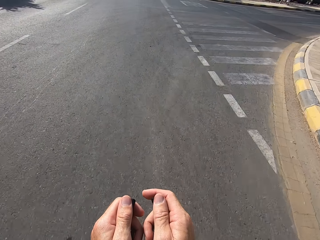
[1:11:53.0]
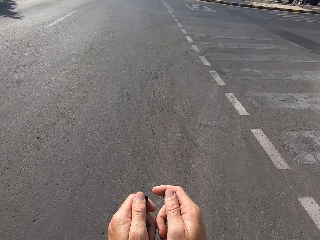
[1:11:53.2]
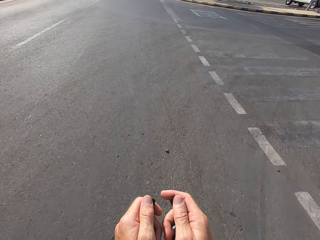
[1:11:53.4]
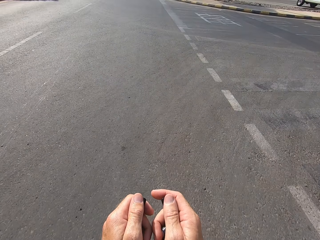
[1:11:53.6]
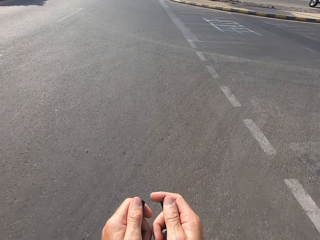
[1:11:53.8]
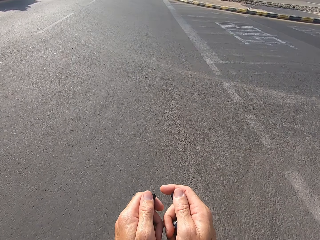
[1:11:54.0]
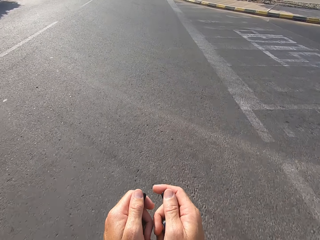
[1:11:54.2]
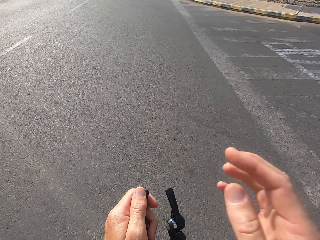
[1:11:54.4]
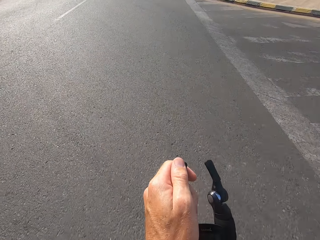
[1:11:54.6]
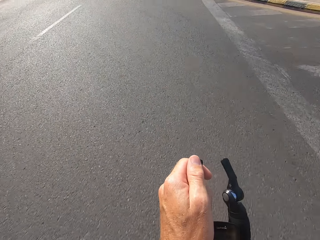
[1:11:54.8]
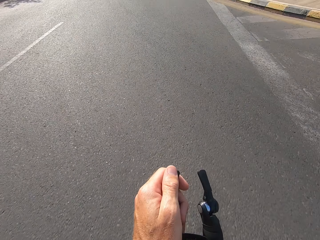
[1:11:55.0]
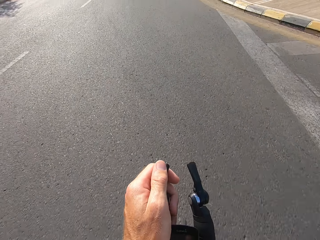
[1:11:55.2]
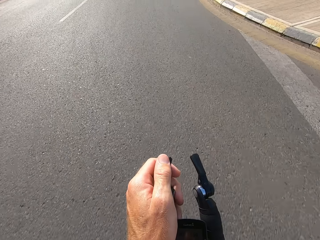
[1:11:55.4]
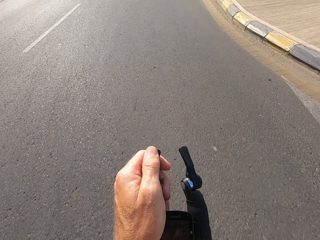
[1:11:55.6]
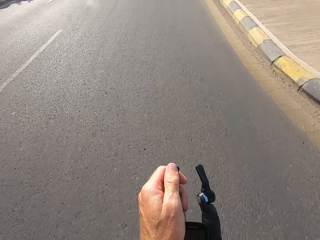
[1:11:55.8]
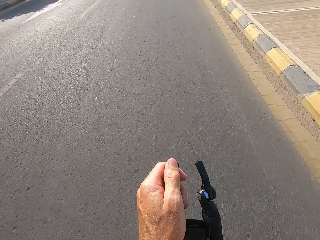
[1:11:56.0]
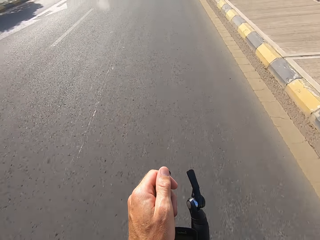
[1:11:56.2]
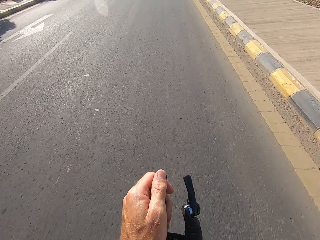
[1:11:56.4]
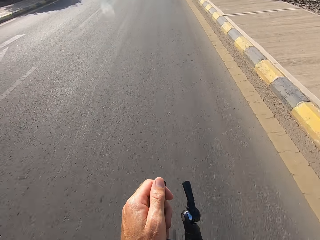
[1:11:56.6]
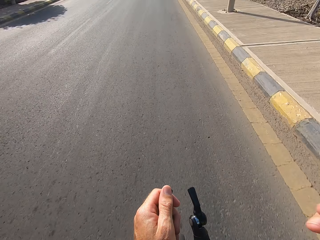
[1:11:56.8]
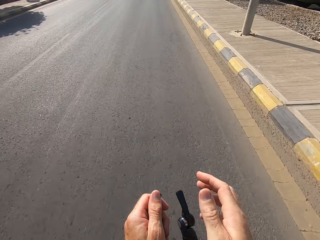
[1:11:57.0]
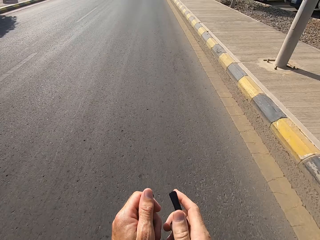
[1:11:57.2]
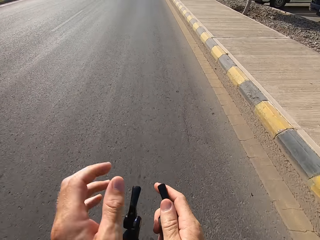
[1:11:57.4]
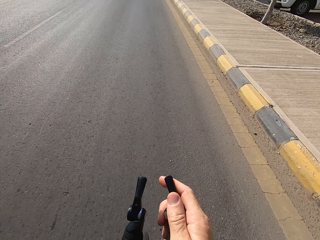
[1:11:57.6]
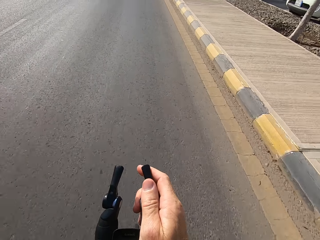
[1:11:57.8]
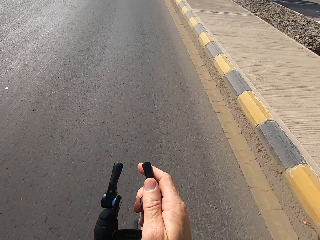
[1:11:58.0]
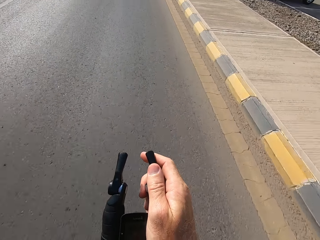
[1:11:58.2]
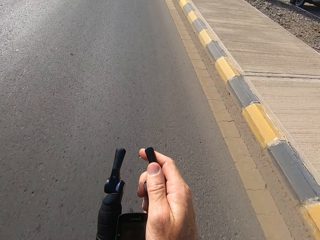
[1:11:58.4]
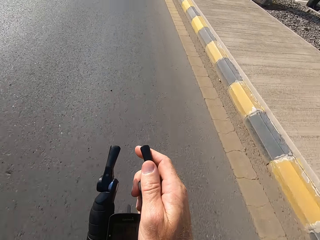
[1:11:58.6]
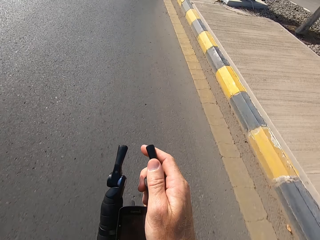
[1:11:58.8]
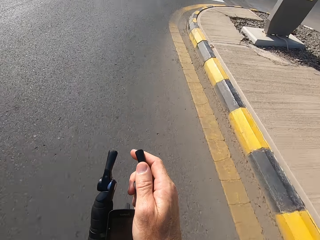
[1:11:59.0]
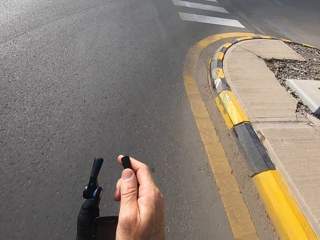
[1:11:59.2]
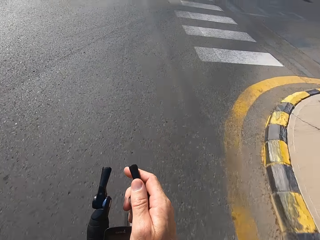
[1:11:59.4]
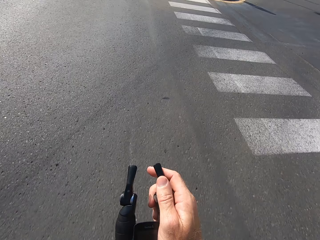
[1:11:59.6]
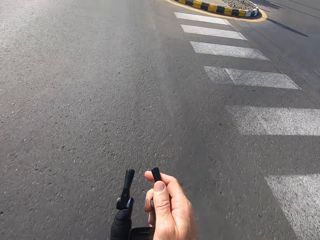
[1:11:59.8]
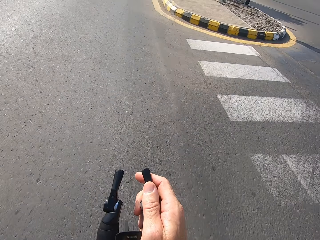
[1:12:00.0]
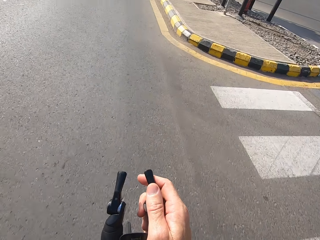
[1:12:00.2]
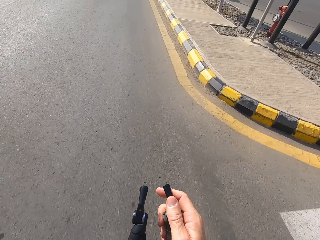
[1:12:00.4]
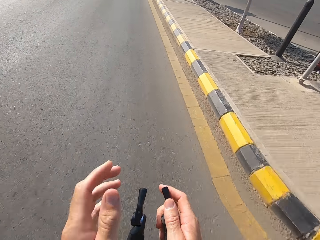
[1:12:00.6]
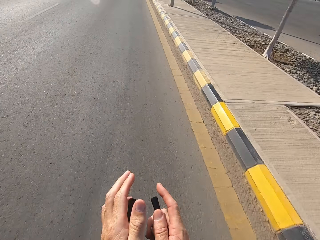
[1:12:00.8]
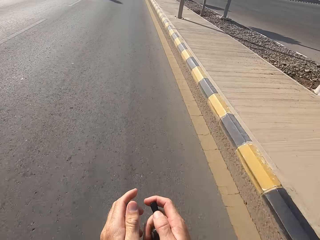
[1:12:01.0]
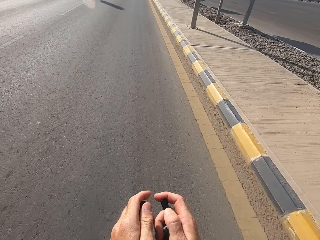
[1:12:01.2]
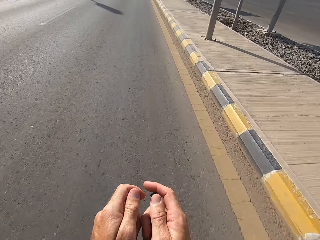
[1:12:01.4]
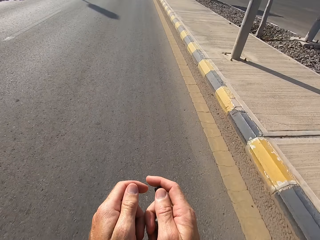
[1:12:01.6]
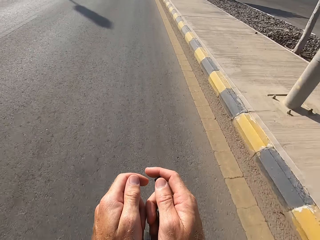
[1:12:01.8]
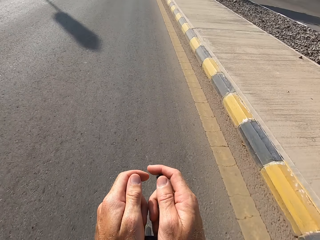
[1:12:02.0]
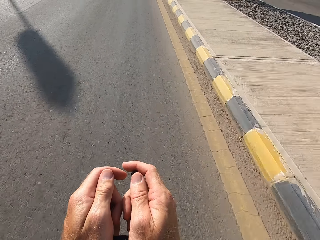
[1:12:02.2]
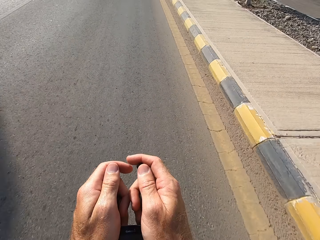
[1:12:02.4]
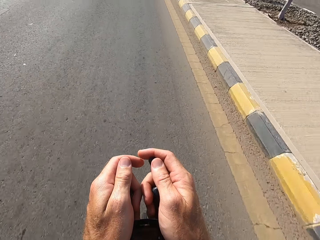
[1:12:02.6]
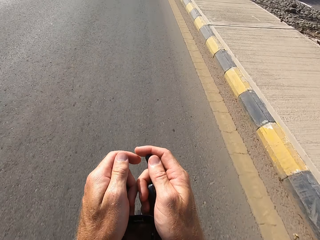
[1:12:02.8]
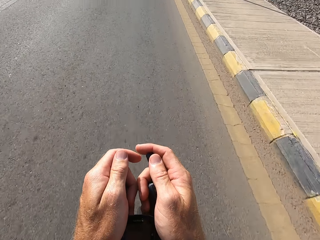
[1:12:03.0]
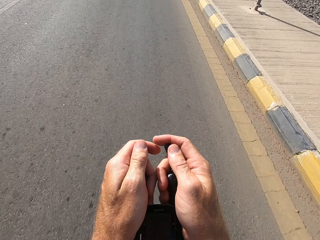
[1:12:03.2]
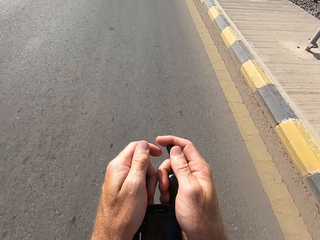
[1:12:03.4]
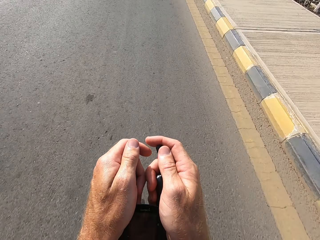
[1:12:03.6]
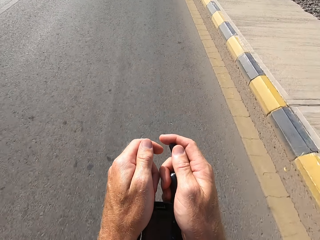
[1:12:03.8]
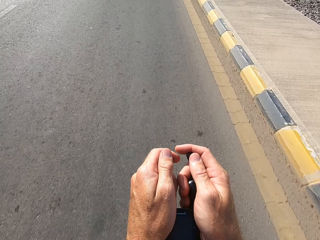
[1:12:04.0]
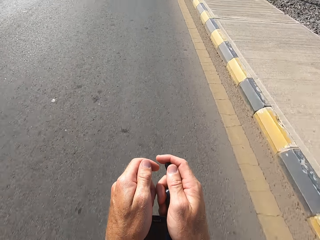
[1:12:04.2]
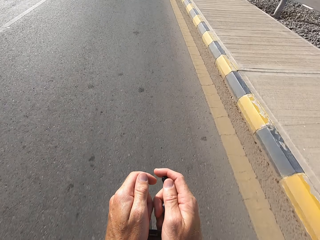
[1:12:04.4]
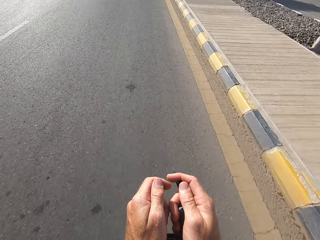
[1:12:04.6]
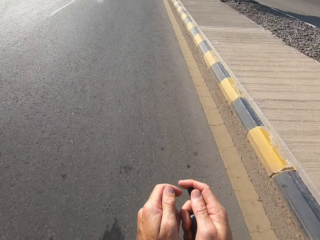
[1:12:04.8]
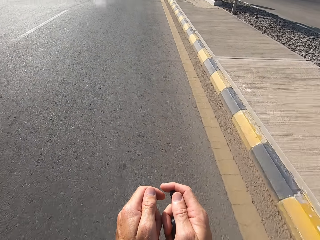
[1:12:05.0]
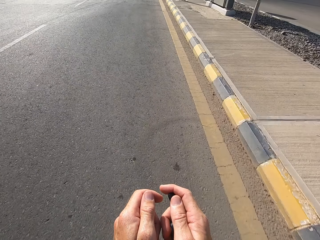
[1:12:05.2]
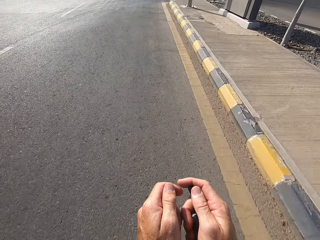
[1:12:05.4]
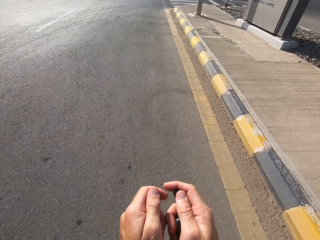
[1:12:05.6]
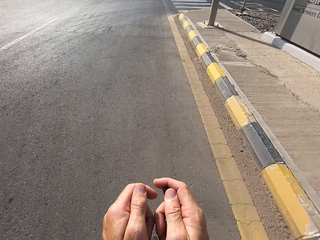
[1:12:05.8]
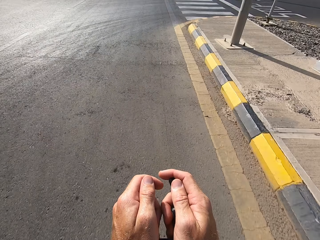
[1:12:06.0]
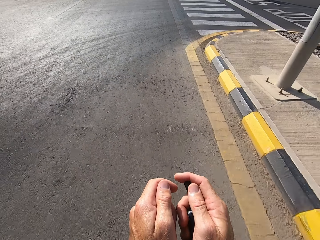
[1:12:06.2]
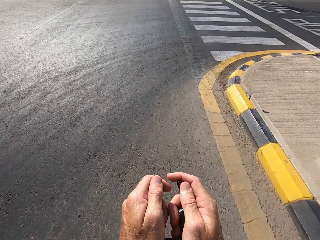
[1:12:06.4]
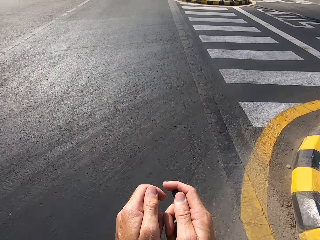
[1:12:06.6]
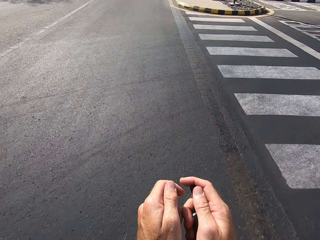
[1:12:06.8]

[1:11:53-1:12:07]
The camera wearer raises a hand. They hold the brake lever. They raise the hand. They hold the brake lever and cycle.

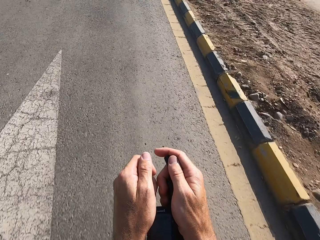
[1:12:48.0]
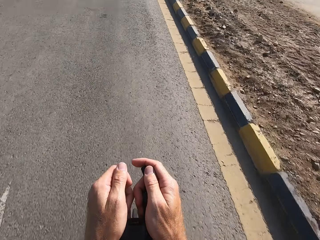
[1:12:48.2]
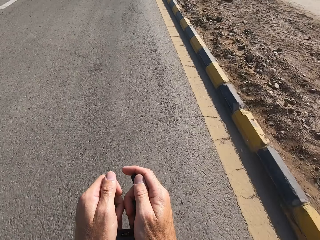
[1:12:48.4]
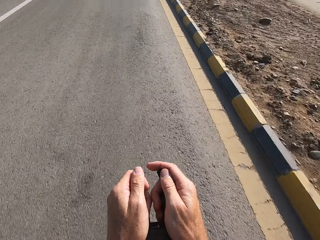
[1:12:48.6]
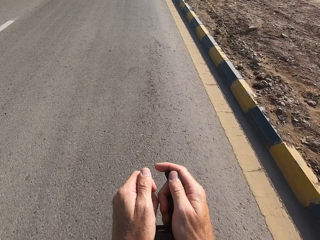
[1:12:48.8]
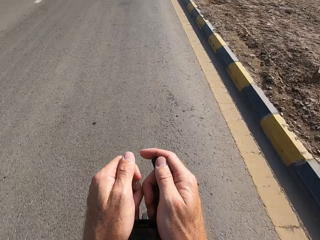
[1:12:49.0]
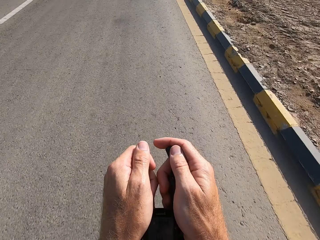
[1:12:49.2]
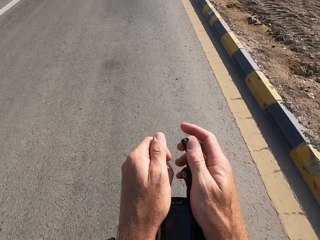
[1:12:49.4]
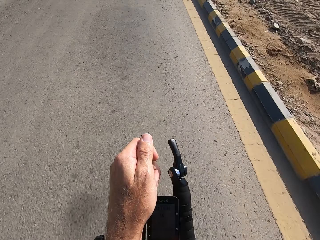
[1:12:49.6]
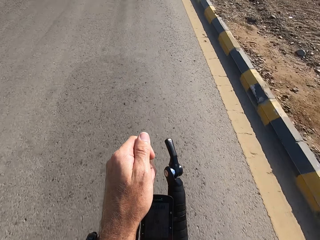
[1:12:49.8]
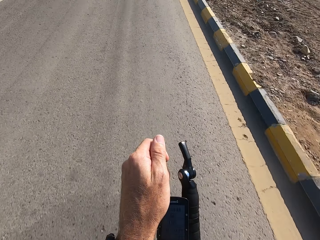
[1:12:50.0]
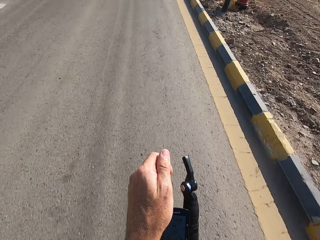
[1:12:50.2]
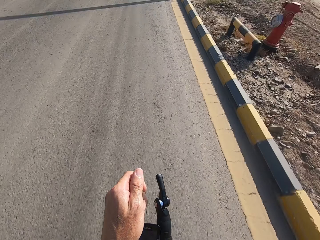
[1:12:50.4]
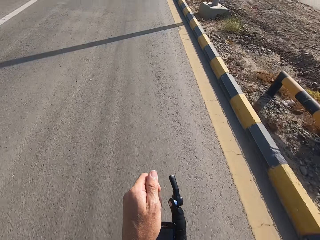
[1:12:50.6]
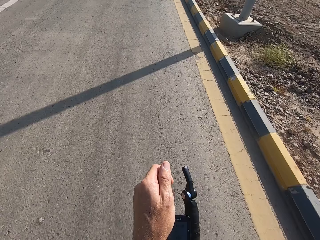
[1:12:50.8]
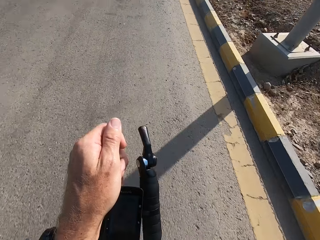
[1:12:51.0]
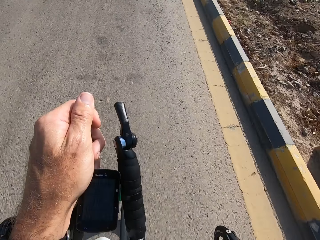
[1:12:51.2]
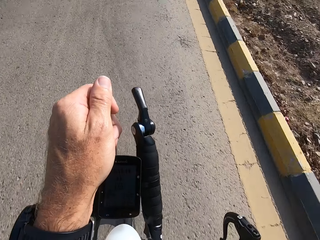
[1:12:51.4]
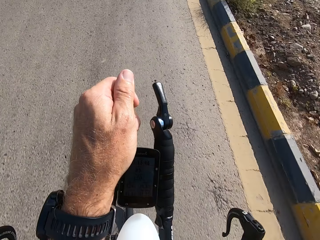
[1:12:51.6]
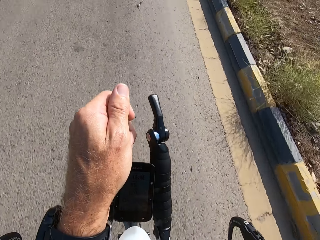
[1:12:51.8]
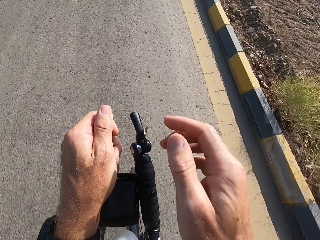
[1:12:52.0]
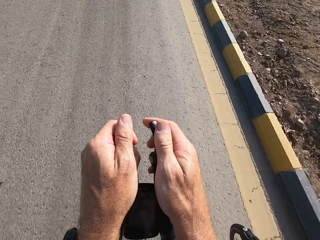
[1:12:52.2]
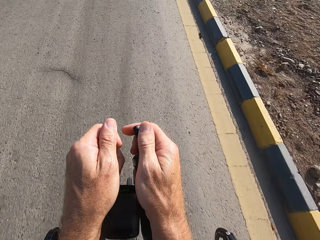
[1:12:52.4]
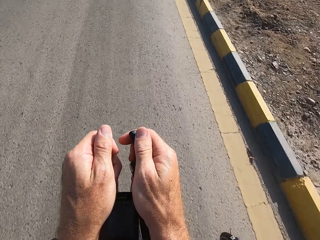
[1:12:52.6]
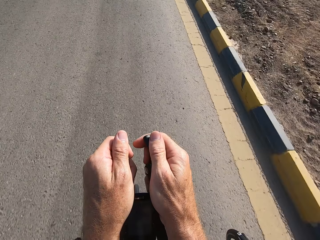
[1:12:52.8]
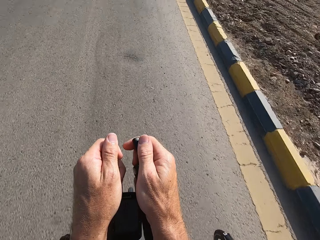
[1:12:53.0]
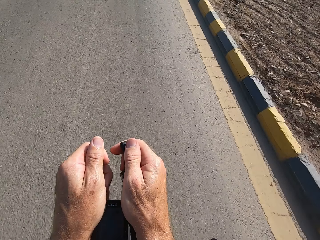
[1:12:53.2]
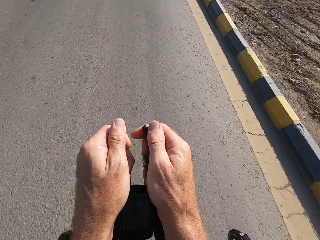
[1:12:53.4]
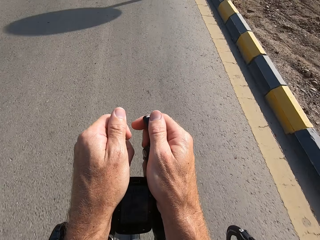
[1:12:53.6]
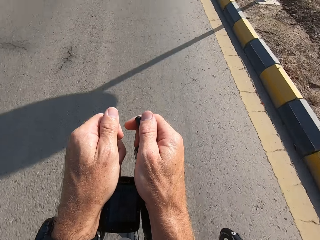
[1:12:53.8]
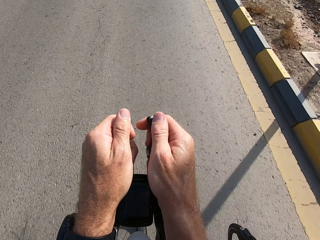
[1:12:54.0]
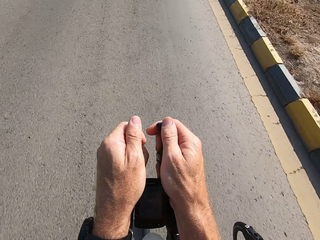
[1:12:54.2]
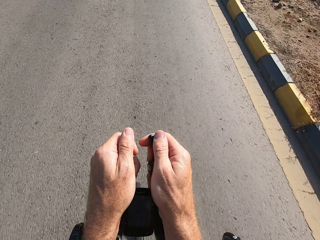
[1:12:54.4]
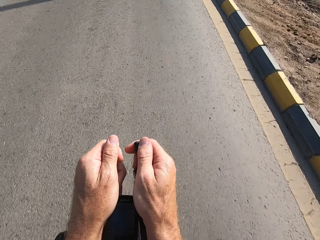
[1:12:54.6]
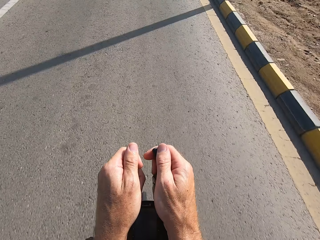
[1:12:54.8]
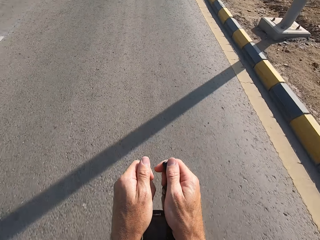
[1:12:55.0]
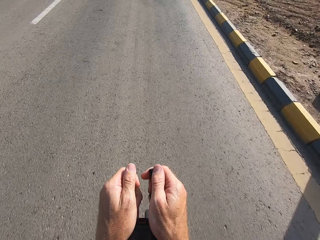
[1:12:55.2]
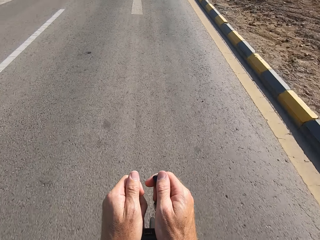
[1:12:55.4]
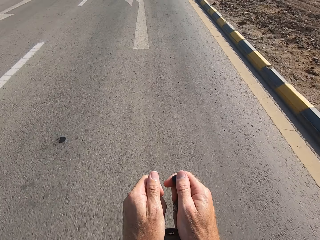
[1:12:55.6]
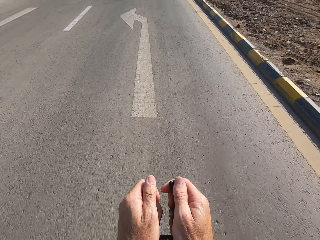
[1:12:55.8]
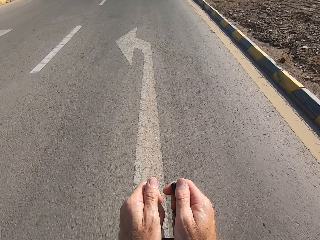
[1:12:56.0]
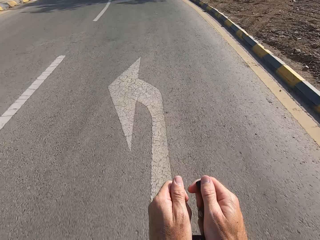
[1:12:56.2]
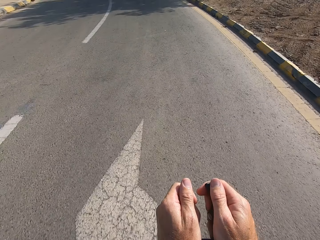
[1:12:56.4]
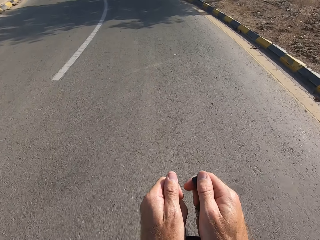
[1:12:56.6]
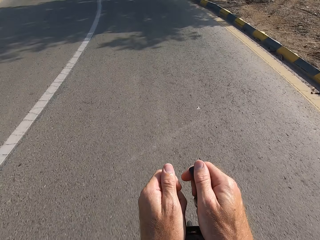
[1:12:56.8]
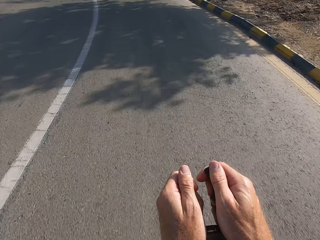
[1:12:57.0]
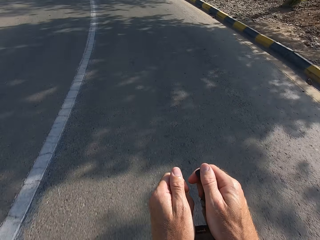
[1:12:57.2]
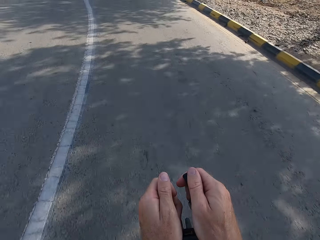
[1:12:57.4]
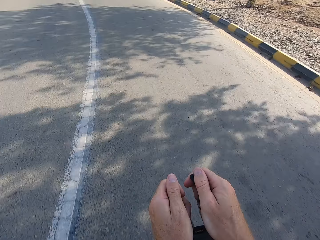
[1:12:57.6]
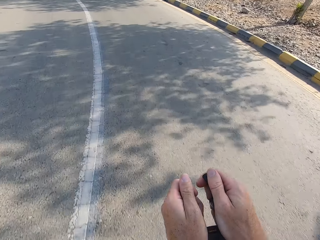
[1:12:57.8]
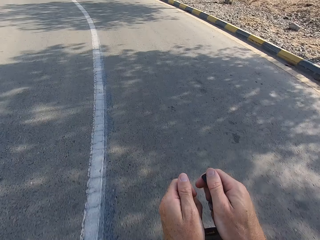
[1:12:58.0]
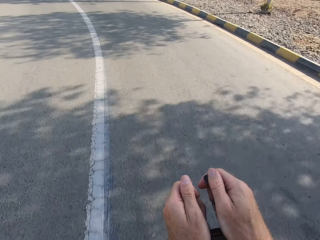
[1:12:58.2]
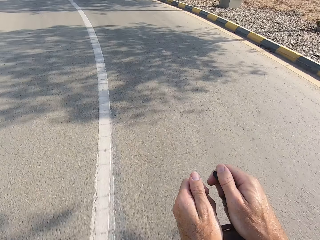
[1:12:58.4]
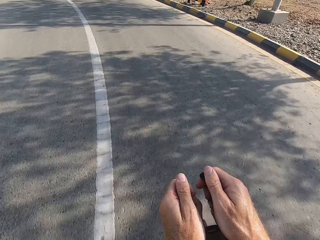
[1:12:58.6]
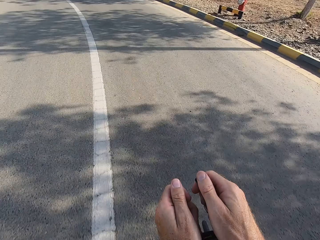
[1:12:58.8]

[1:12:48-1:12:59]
The camera wearer raises a hand. They hold the brake lever with both hands and cycle.
